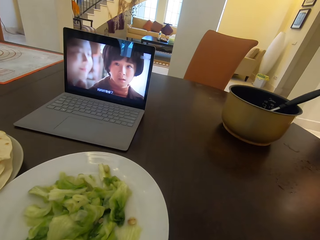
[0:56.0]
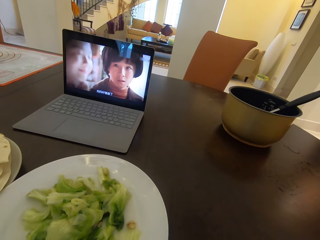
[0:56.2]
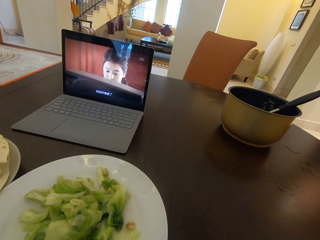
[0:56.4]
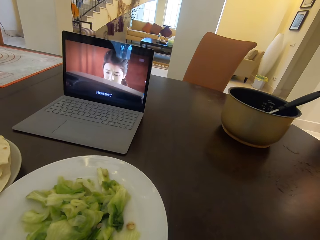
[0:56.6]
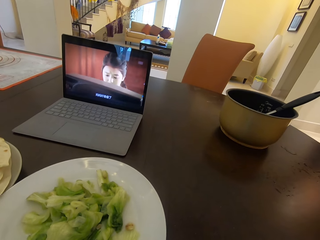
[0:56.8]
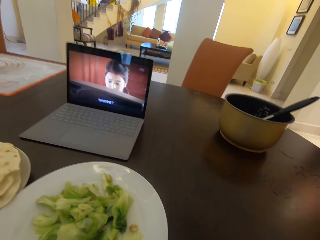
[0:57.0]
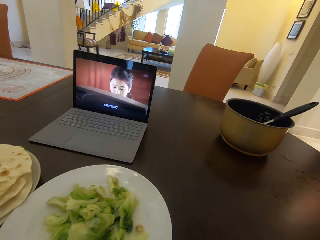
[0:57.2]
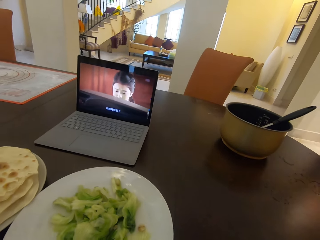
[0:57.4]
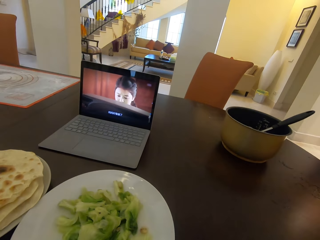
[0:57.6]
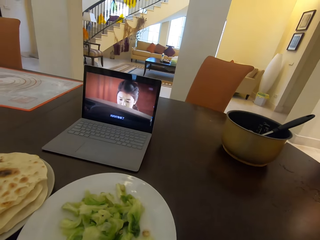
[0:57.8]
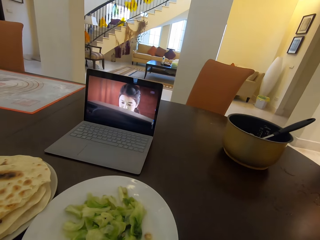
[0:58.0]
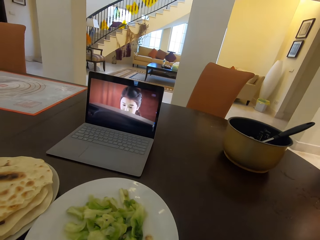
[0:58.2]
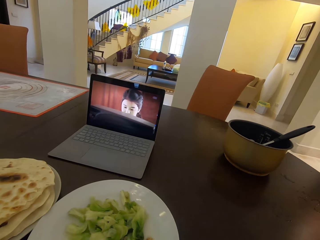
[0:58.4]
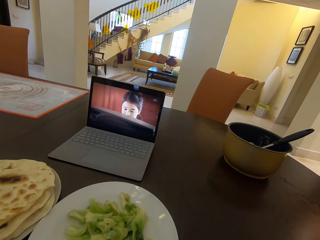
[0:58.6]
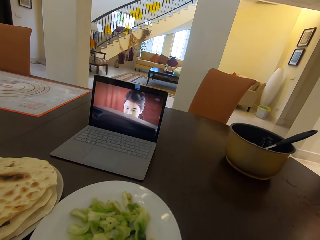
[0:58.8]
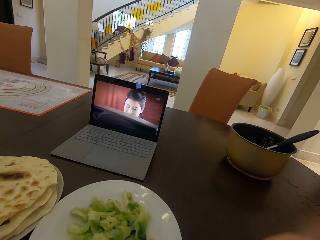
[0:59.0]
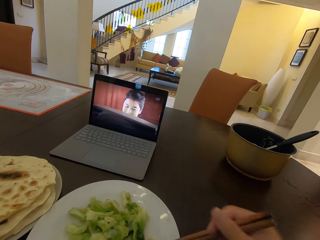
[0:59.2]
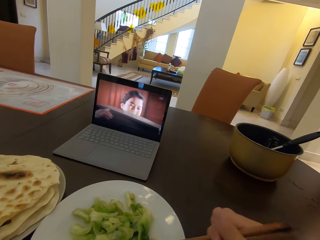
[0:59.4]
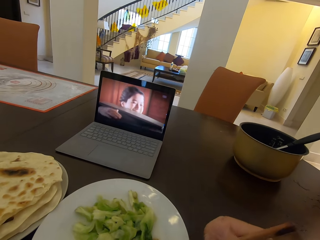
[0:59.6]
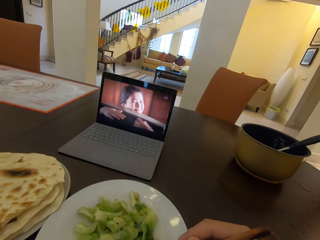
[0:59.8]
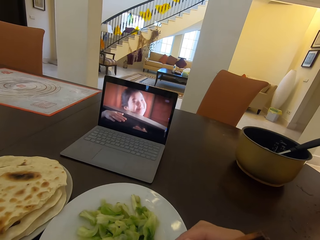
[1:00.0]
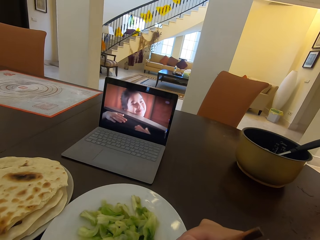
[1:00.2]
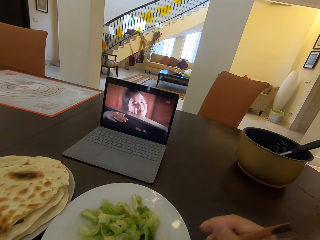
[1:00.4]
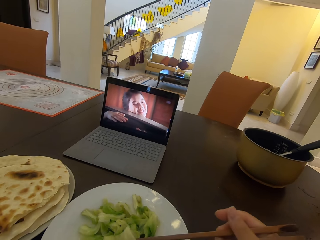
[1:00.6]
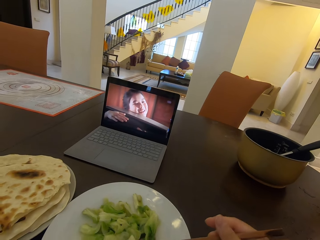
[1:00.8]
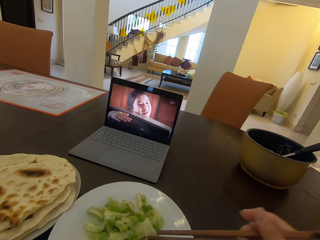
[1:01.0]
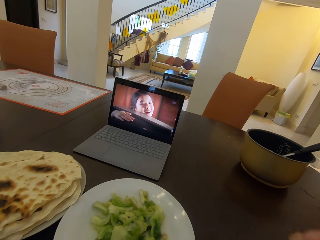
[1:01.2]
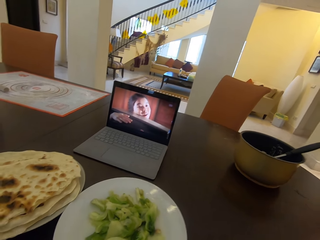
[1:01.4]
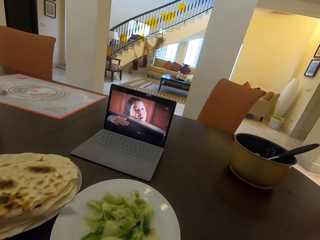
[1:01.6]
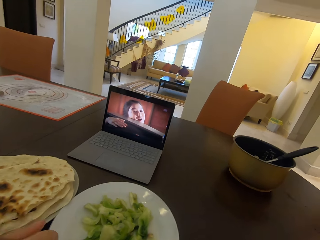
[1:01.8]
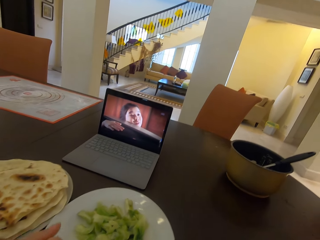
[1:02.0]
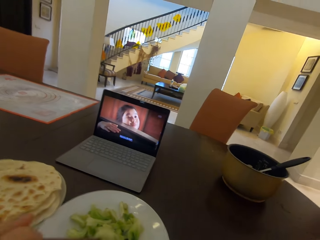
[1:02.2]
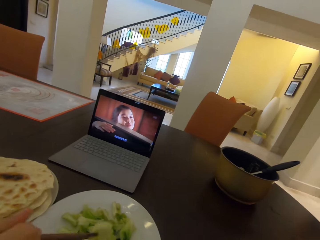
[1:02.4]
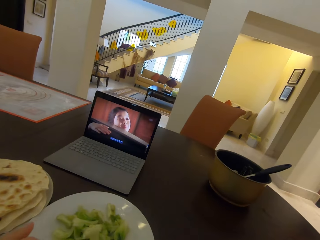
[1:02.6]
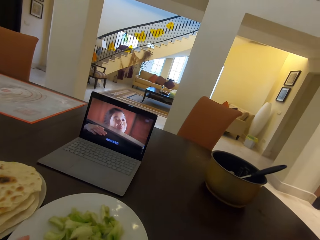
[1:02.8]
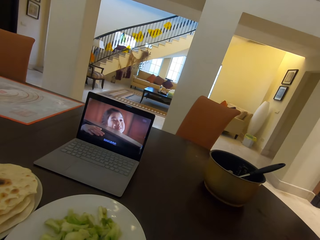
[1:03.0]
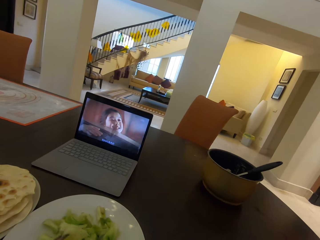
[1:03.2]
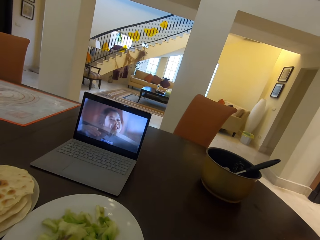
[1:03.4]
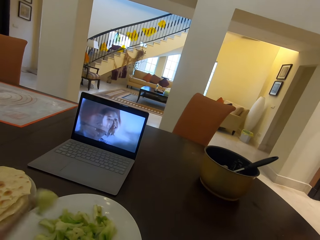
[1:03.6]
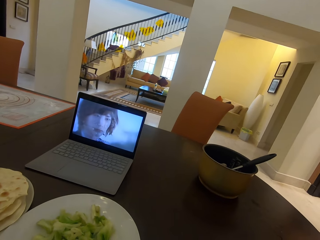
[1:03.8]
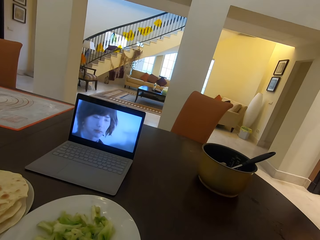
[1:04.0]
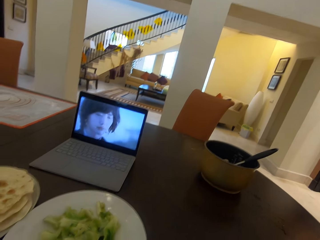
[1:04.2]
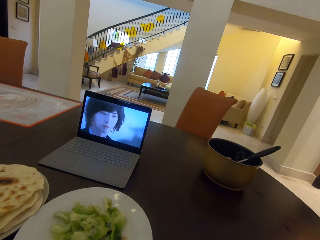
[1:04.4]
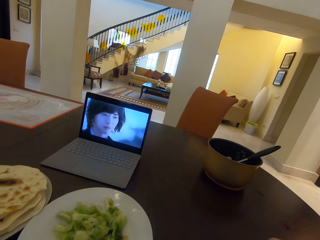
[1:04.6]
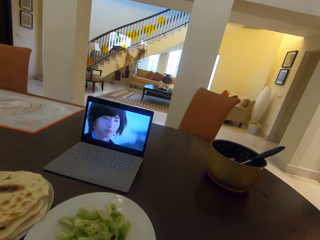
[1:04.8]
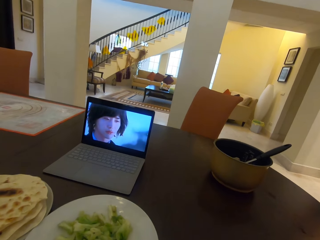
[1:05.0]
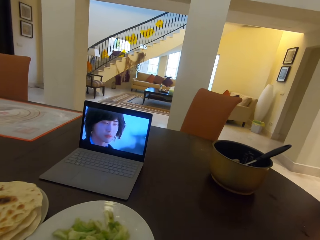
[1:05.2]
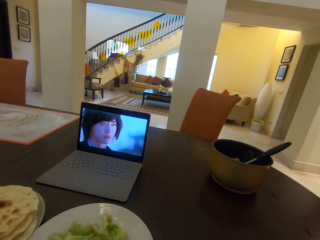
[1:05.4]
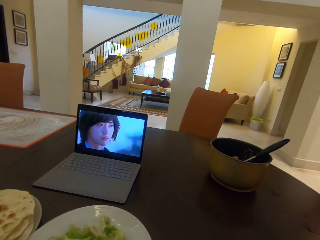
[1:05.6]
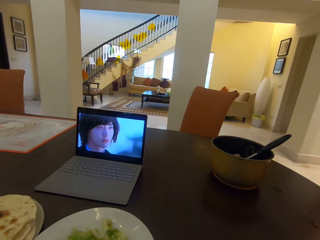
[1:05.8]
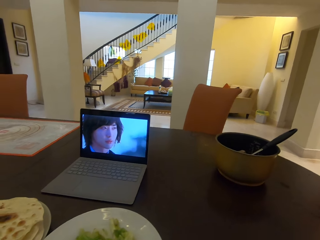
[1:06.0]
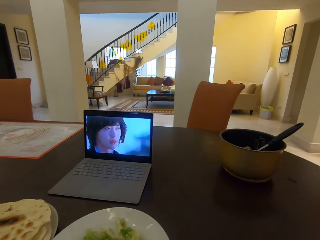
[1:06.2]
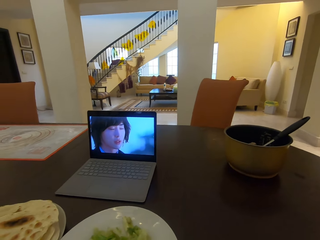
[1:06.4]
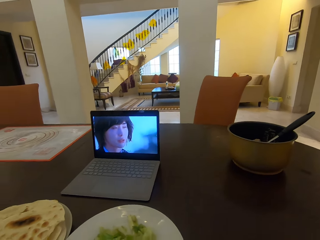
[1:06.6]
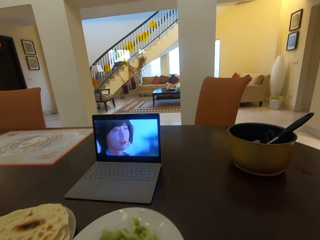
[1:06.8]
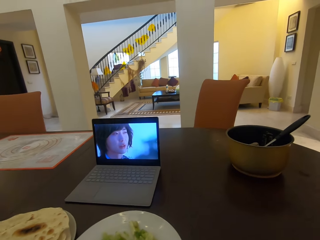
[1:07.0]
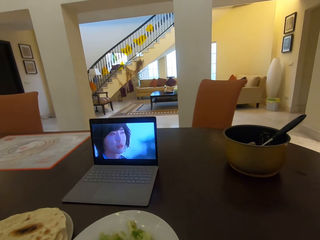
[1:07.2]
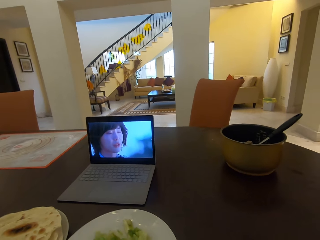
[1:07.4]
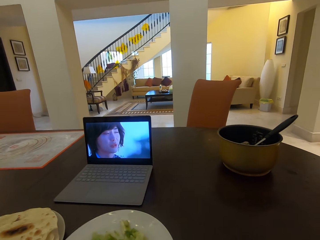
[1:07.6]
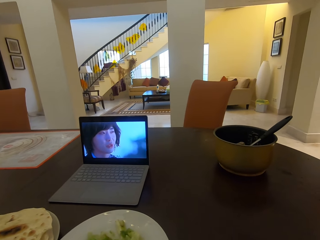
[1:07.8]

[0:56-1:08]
The camera wearer takes food from the second plate with chopsticks. They eat the food. The lady takes food from the second plate with chopsticks. The camera wearer watches the movie from the laptop.

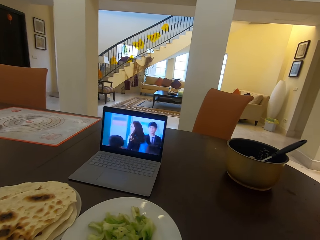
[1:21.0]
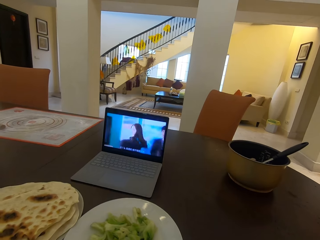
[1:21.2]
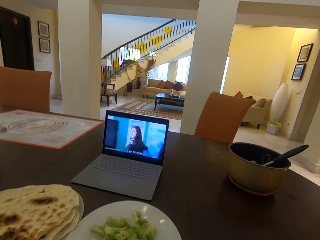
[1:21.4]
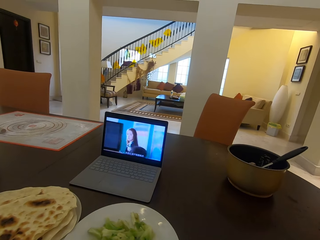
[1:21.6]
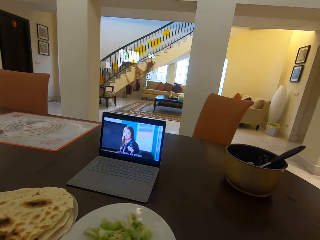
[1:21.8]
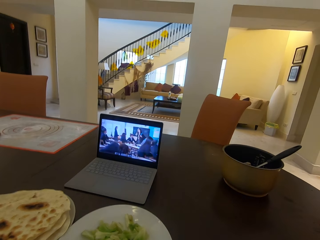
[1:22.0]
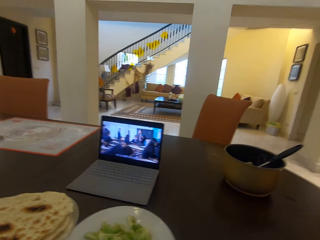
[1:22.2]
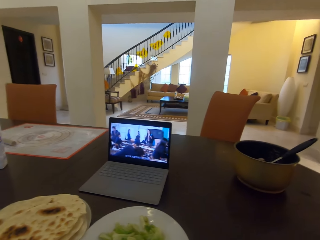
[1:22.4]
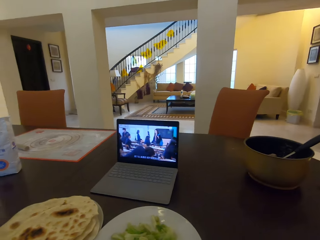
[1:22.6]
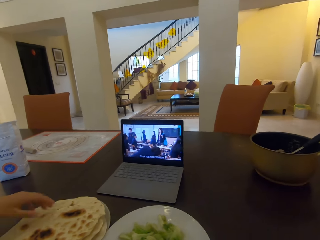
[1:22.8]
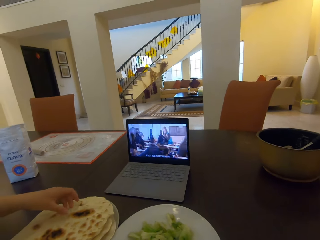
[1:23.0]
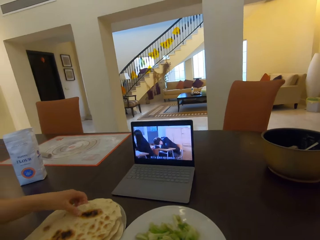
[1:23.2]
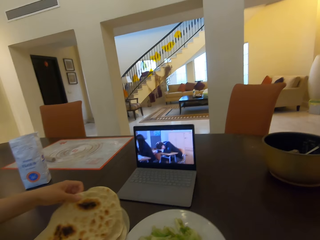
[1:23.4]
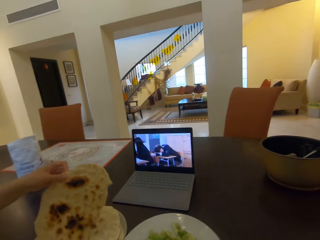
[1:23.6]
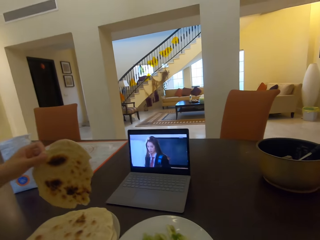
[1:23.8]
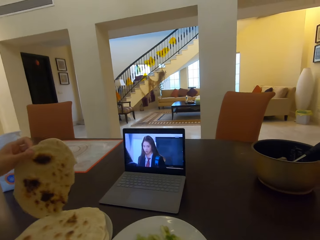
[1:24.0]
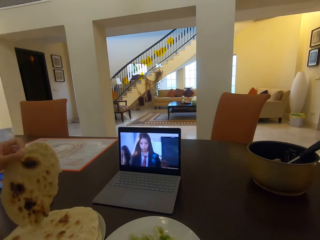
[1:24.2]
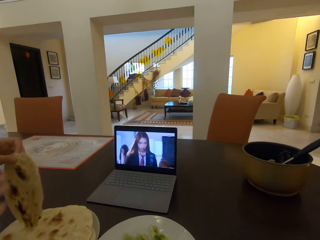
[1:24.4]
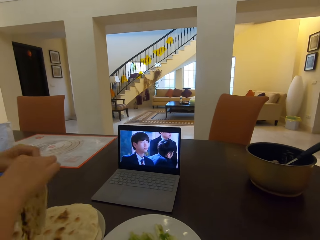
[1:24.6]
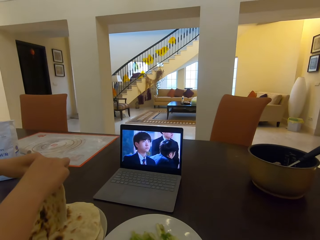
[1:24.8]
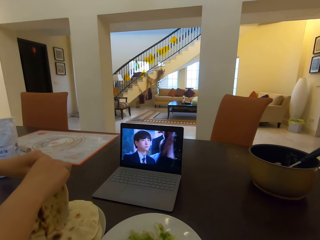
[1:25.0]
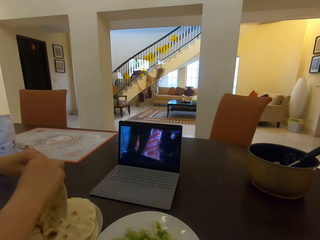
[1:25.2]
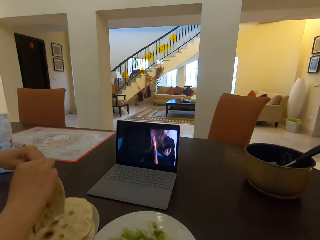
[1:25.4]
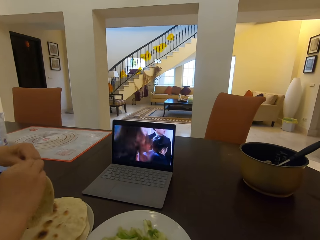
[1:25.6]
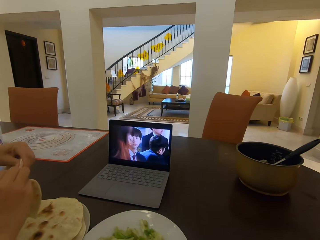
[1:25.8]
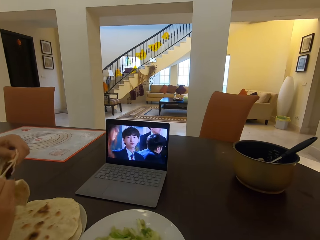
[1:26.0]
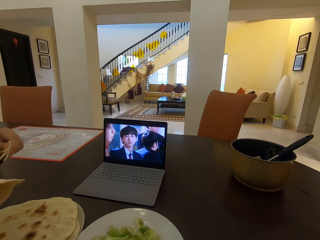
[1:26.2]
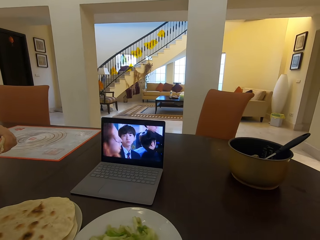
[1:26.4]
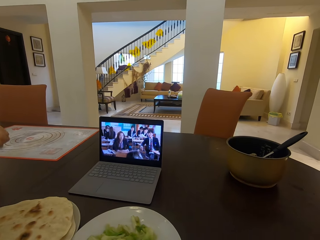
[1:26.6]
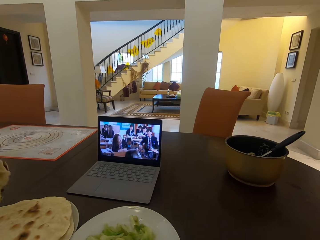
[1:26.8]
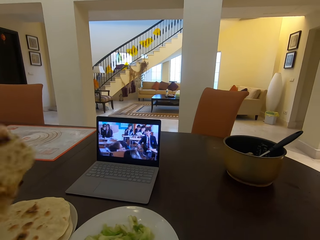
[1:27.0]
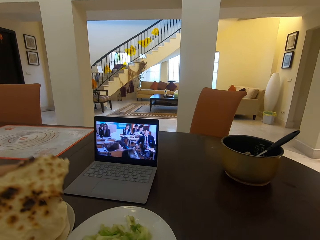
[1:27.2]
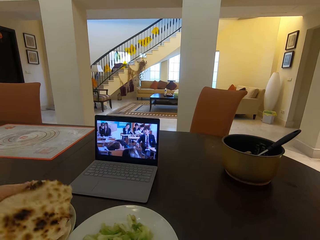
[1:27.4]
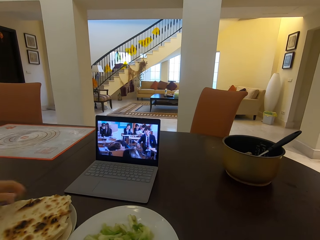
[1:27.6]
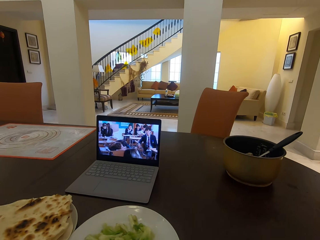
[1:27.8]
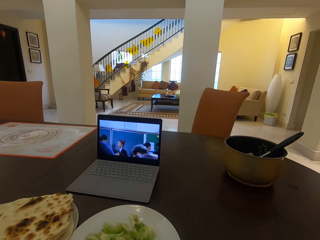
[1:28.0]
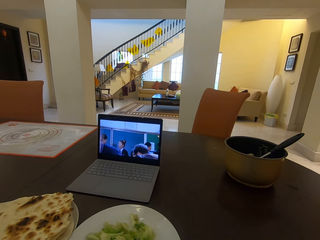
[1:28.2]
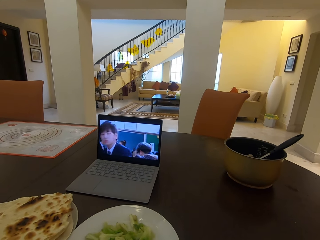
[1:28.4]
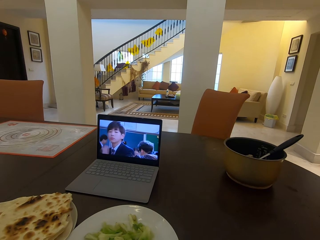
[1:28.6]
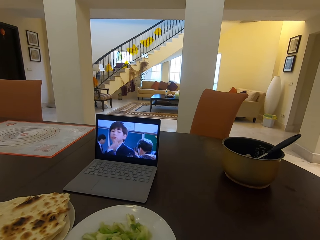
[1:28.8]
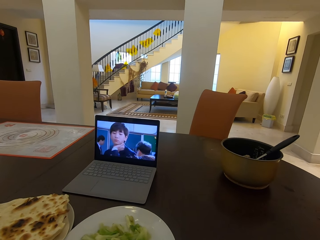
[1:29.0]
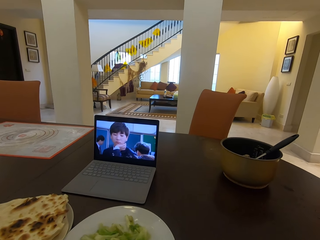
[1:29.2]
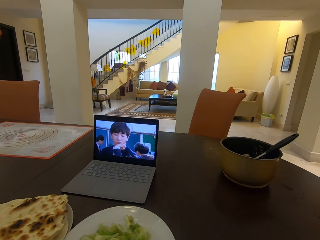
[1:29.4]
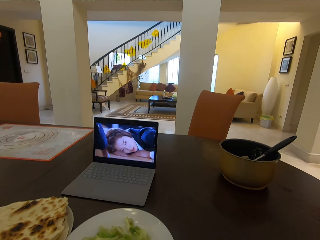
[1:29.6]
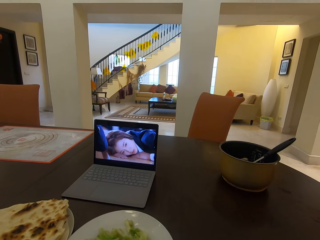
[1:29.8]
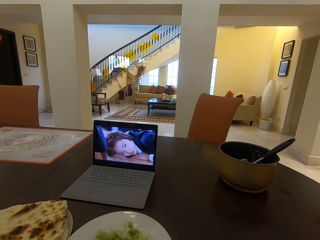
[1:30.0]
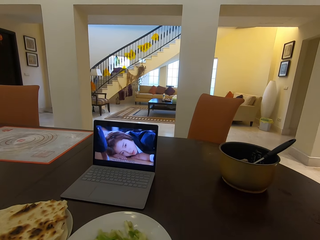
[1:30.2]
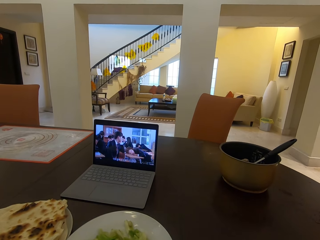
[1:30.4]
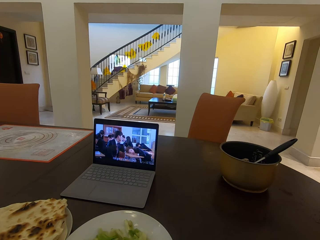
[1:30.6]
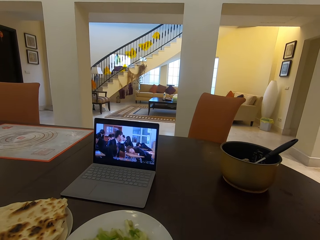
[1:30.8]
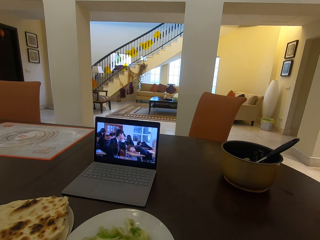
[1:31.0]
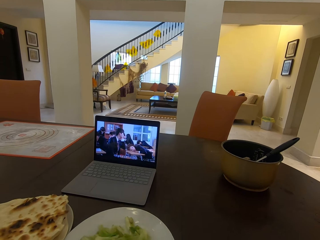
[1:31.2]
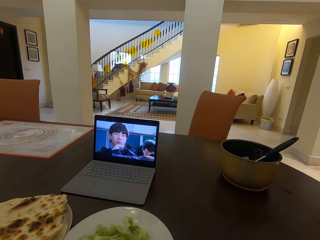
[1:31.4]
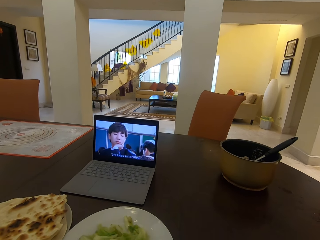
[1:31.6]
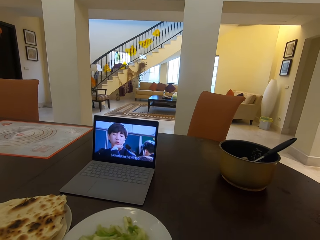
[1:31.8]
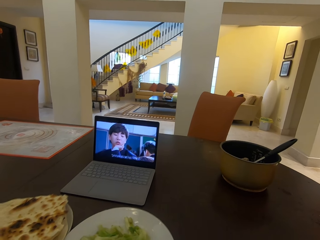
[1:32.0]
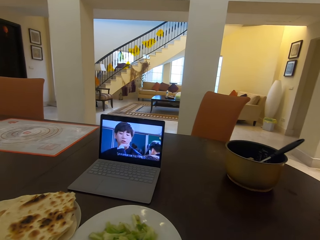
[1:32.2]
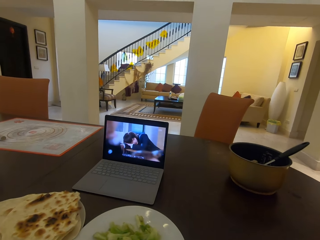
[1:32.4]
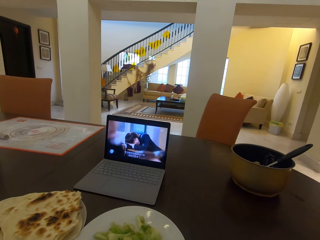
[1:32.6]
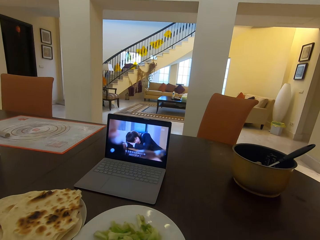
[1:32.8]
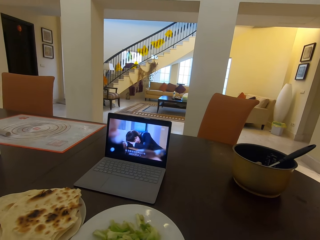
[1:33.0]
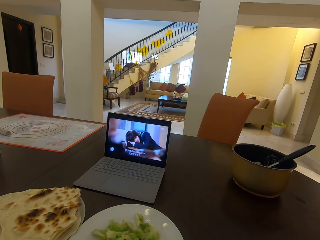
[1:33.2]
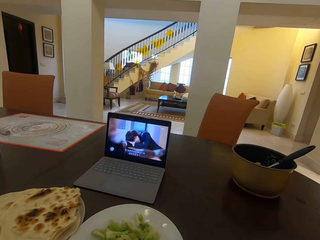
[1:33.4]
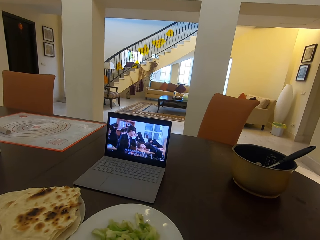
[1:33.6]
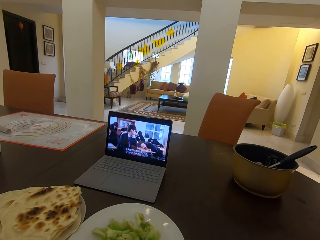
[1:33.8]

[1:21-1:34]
The lady takes a flat bread on the plate with her left hand. The lady splits the bread into two. The lady drops the bread on the plate and returns to the plate. The camera wearer watches the movie from the laptop.
